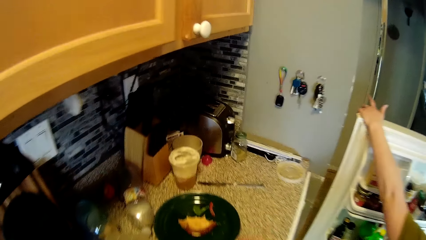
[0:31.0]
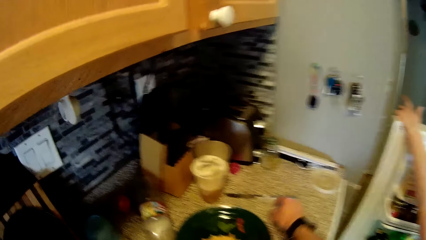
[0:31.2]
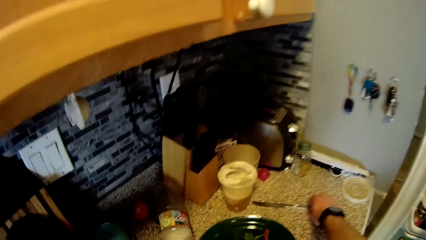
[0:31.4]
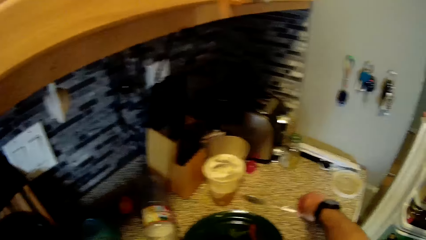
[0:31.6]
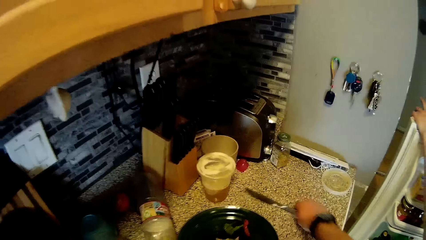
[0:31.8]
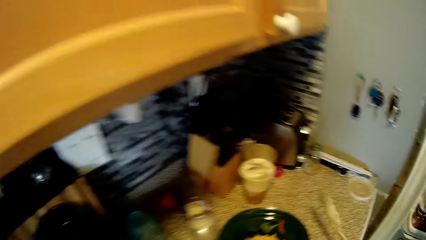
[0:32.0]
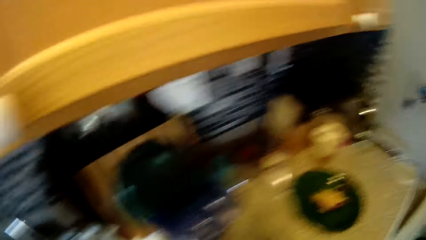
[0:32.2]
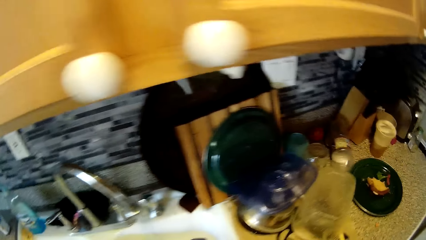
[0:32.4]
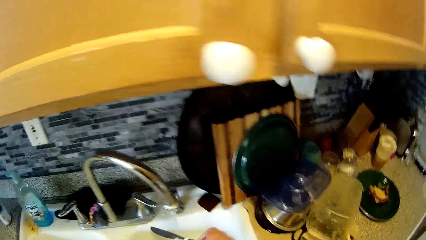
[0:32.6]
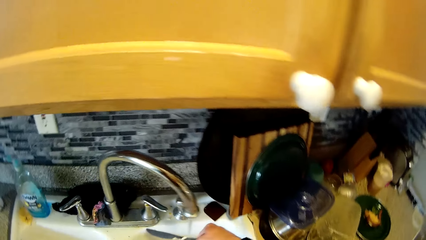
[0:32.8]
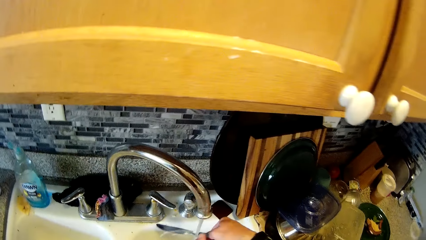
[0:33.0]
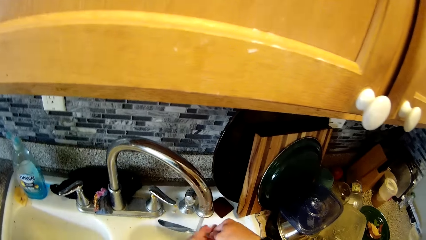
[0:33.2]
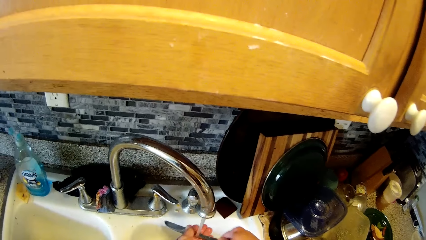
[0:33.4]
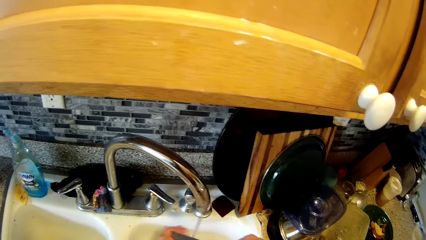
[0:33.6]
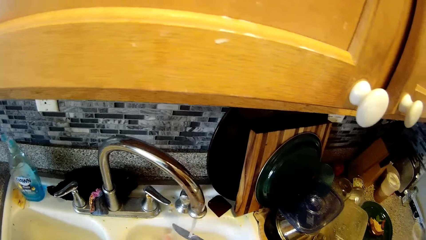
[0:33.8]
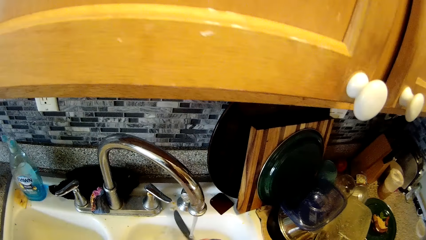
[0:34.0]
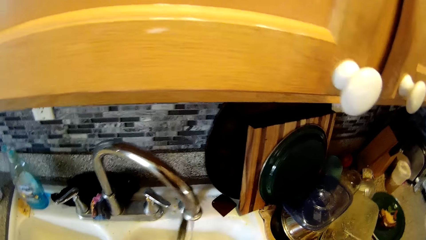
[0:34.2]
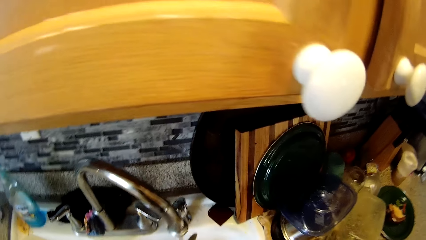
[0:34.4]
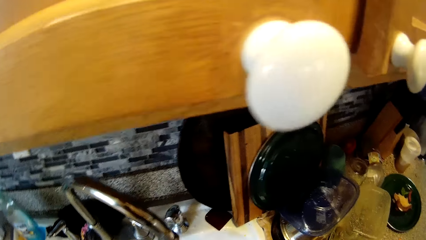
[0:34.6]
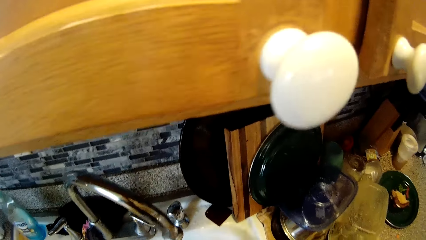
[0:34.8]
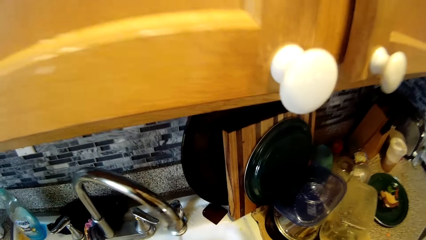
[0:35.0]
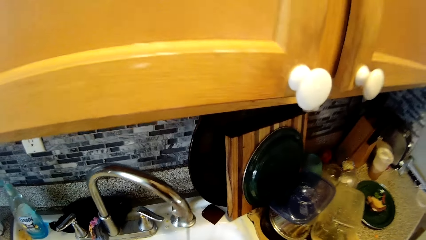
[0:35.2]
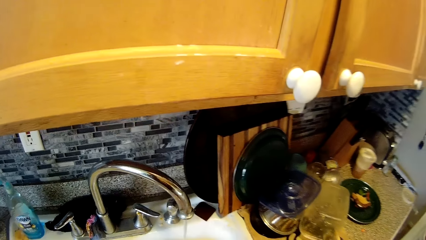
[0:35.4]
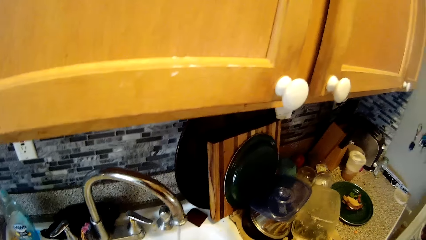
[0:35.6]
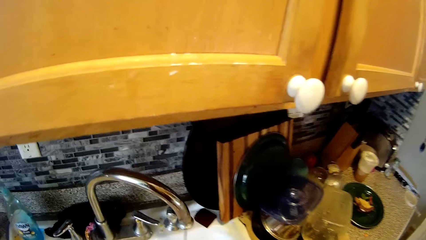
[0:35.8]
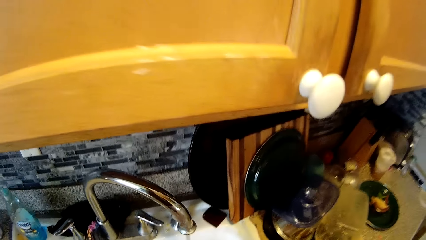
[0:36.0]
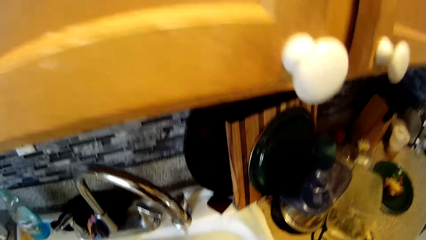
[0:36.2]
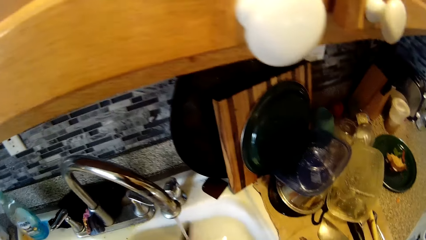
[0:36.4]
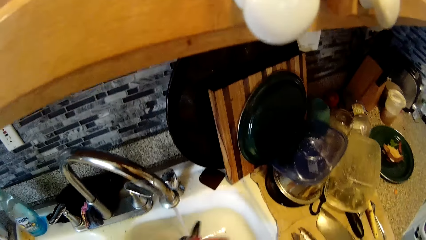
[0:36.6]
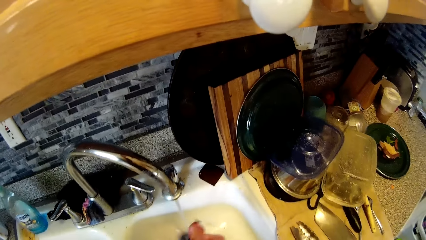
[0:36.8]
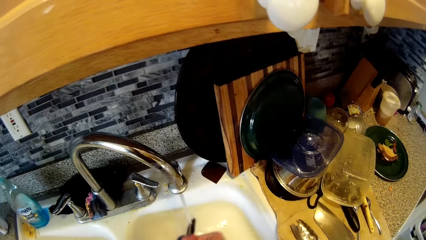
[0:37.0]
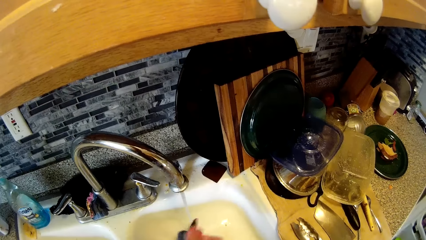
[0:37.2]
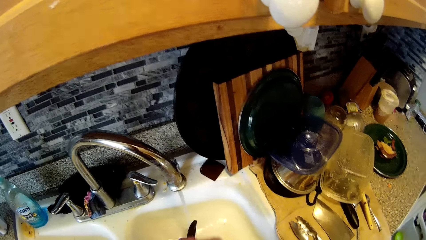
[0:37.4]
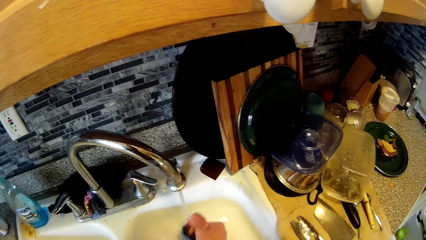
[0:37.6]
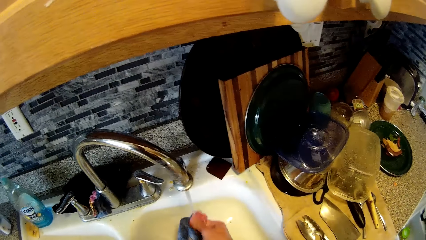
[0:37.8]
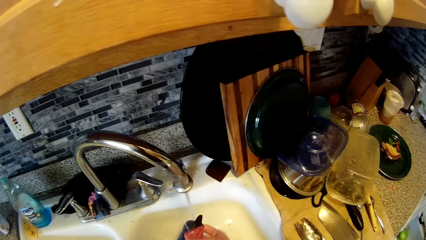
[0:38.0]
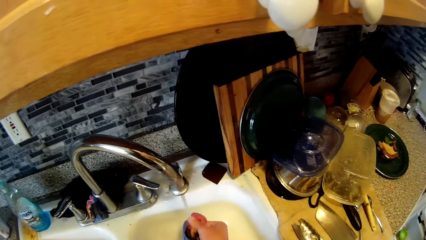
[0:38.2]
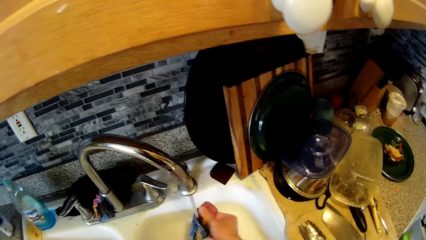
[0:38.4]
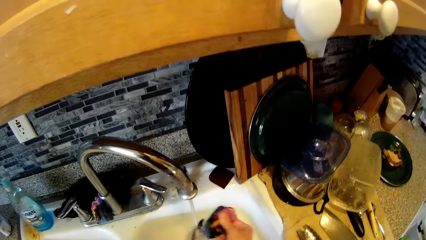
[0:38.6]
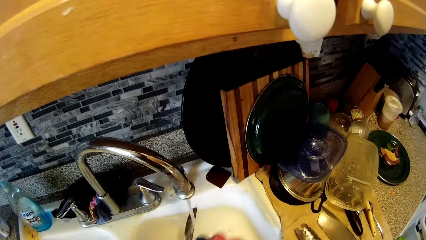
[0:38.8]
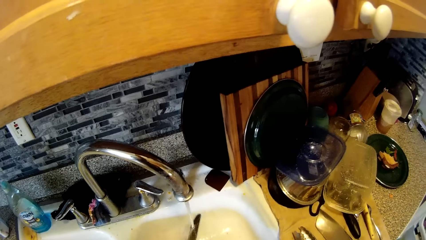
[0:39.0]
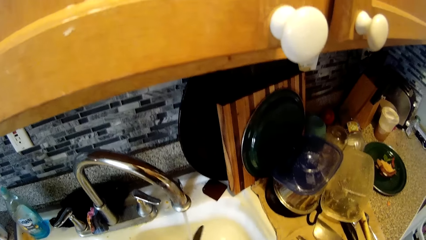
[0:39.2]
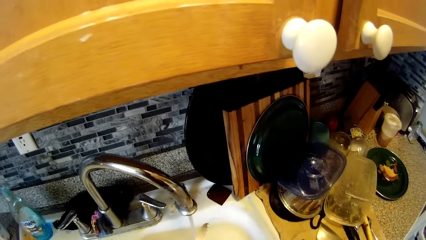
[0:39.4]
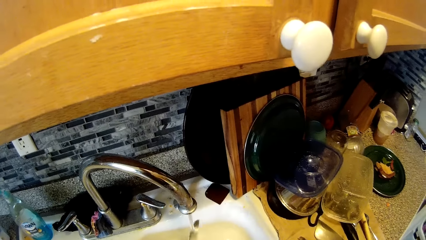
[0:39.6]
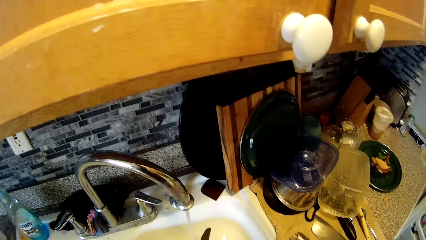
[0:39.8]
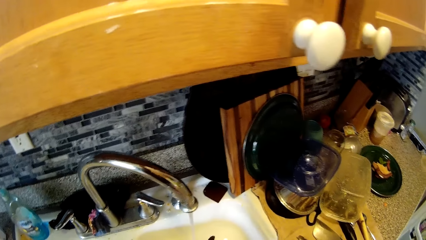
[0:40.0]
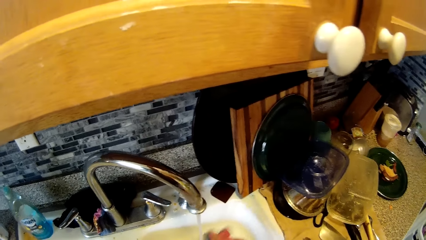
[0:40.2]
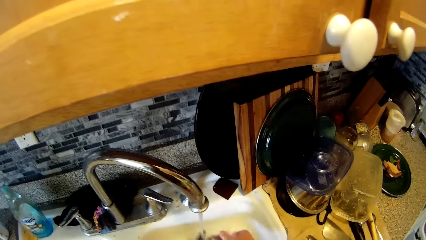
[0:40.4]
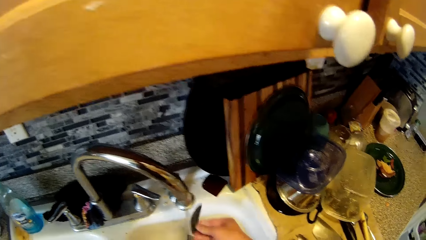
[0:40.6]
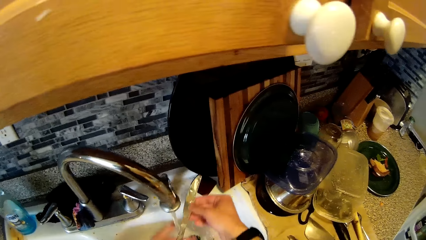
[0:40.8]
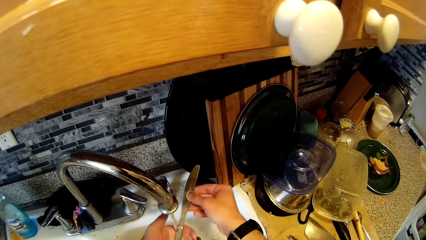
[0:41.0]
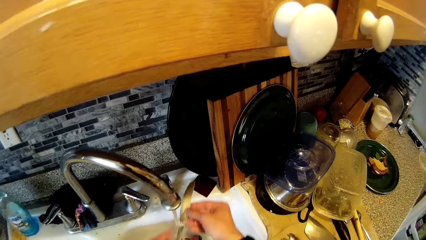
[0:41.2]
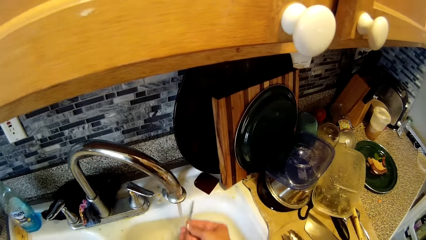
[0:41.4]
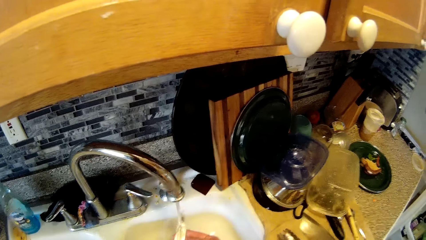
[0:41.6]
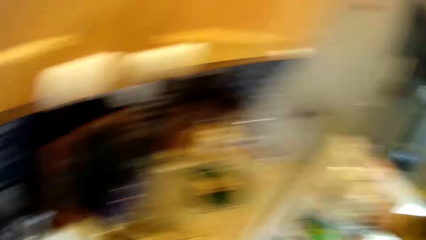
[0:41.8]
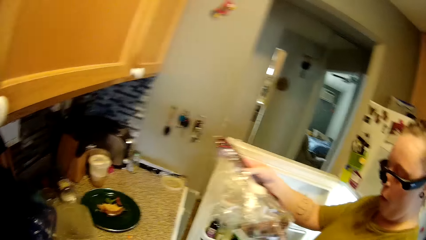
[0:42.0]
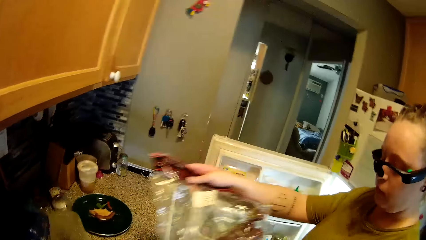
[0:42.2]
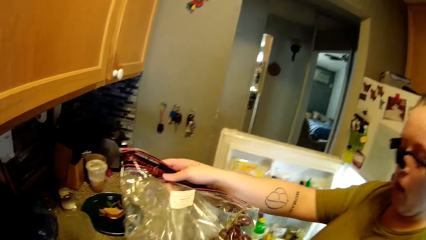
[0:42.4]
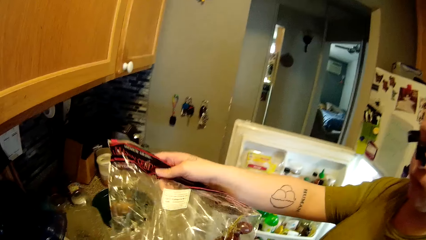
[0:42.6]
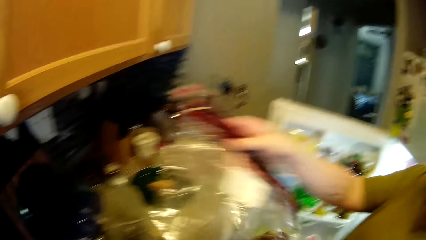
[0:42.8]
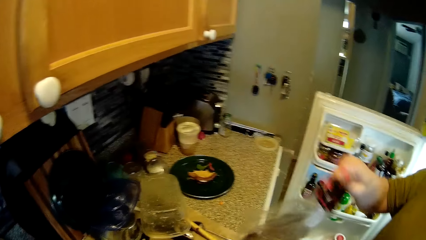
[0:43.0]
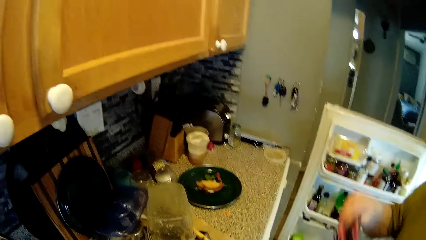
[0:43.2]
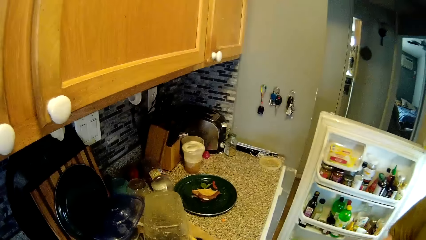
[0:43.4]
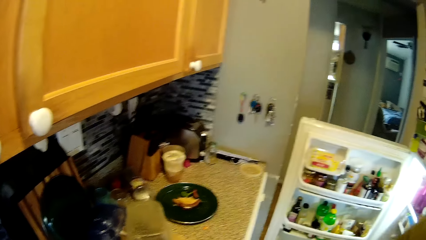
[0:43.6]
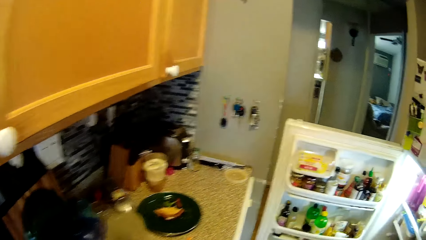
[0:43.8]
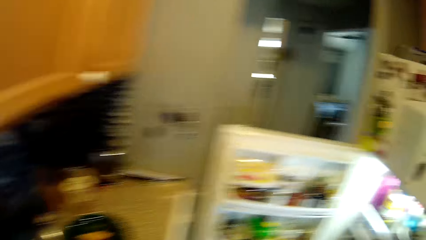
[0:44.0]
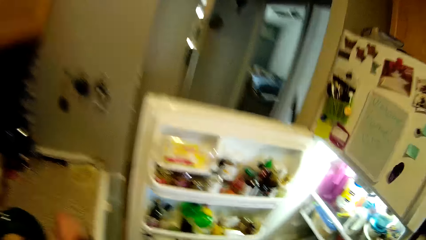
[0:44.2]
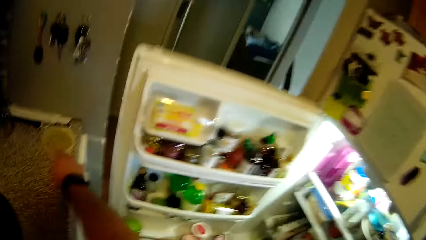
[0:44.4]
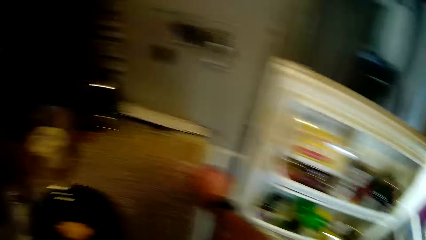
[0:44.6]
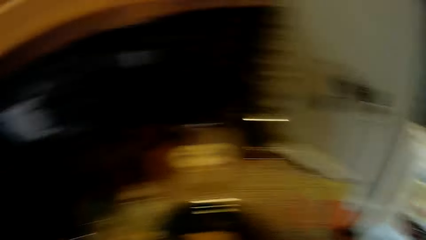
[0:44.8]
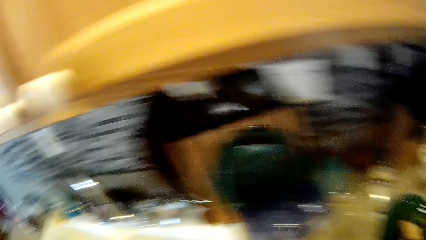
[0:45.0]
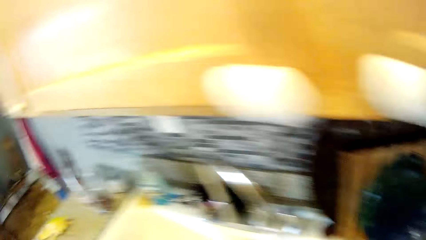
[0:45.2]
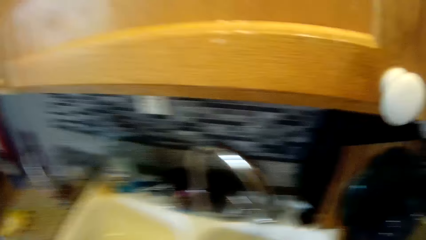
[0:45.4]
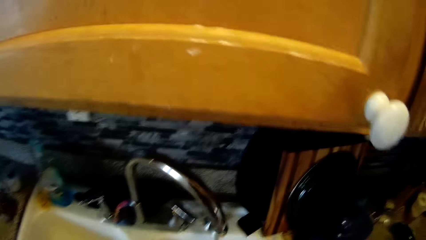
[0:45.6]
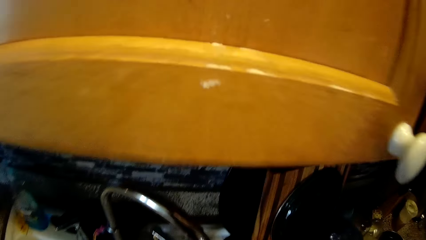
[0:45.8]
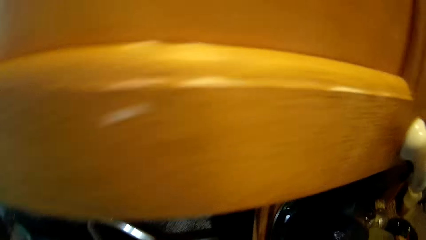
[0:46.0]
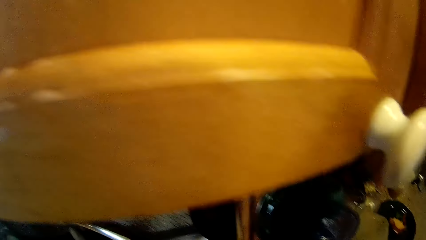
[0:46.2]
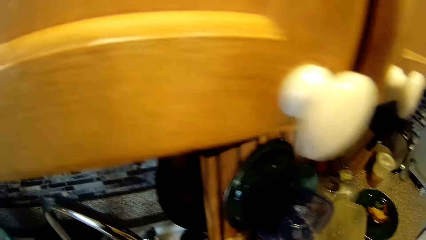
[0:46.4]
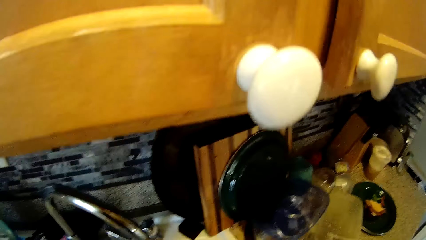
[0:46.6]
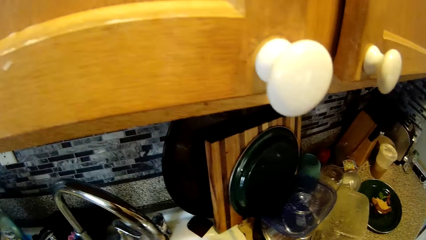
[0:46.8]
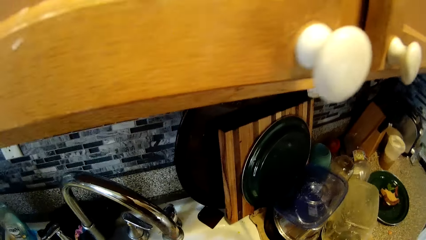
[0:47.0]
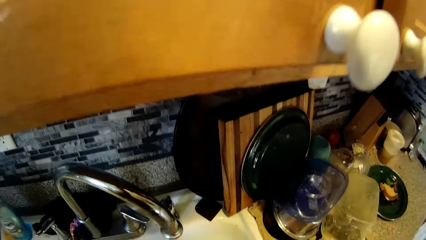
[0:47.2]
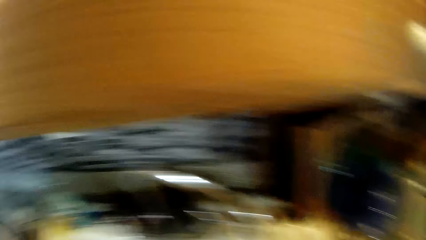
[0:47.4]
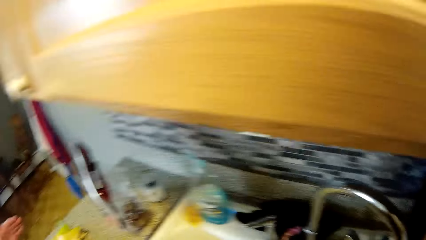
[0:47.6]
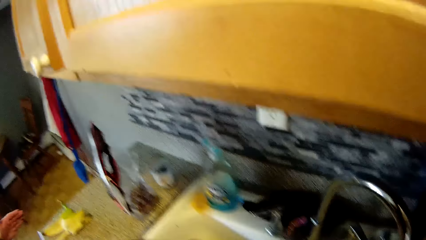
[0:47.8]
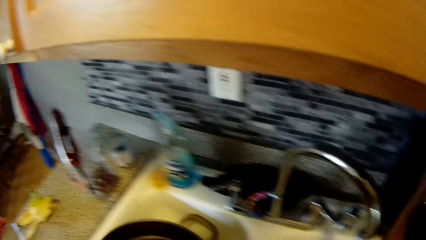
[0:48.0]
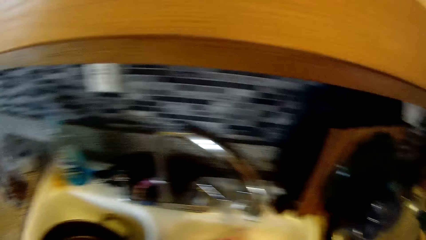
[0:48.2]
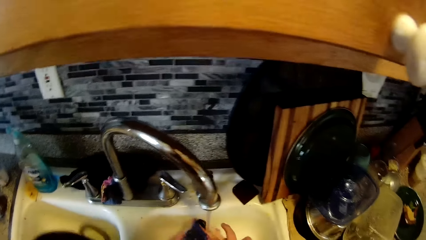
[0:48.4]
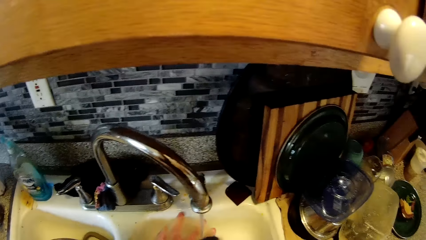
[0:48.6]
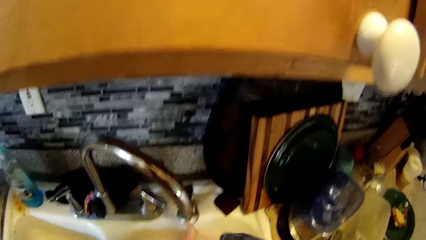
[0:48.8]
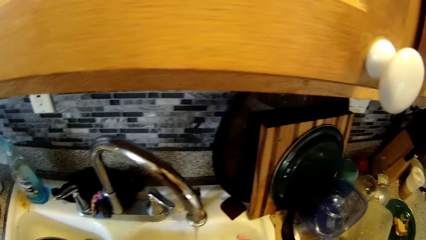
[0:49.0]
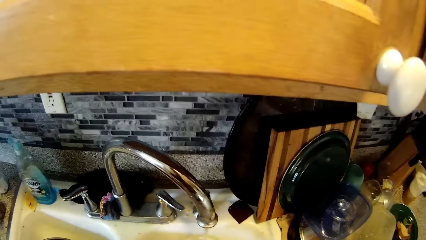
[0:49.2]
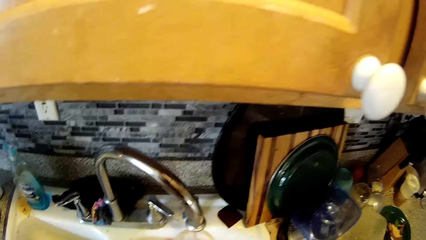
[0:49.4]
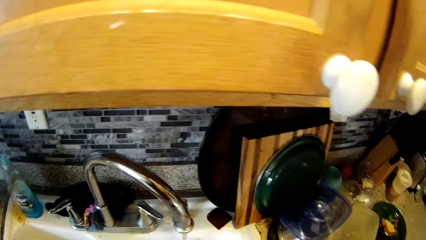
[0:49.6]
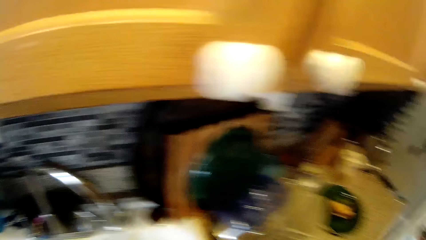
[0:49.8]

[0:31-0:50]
The camera wearer picks up a table knife from the countertop with his right hand. He holds the knife in the sink with his right hand. He rinses the knife in the sink with his left hand. He washes the knife with the sponge in his right hand. A woman holds a bag of grapes with her right hand. The woman gives the camera wearer a polythene bag. The camera wearer picks up a cover from the cabinet with his right hand. He continues washing cutlery.
